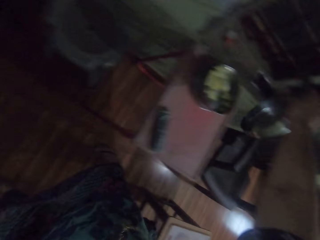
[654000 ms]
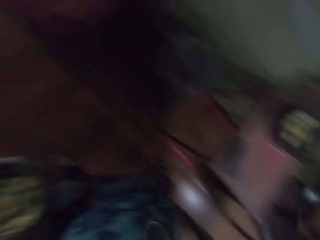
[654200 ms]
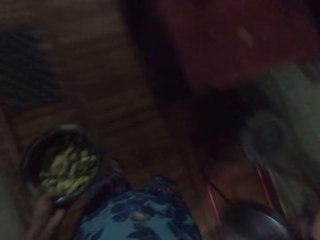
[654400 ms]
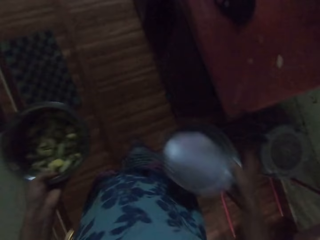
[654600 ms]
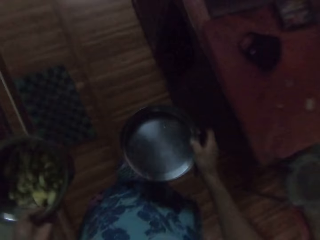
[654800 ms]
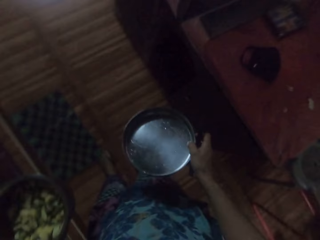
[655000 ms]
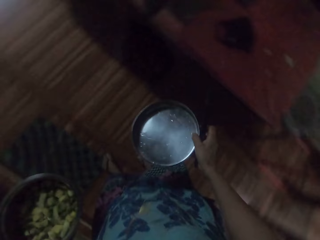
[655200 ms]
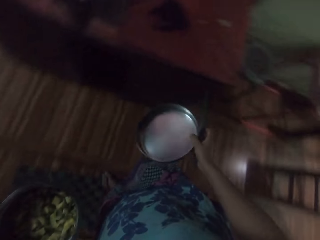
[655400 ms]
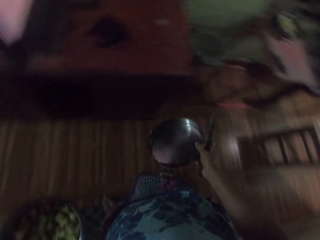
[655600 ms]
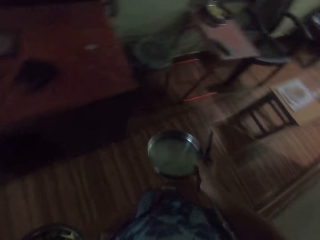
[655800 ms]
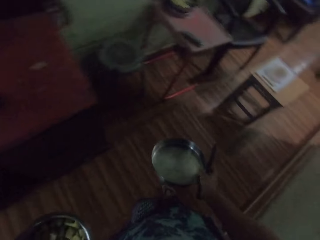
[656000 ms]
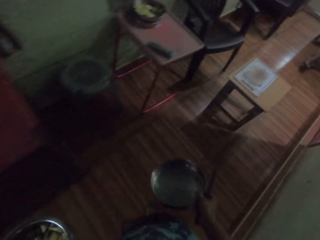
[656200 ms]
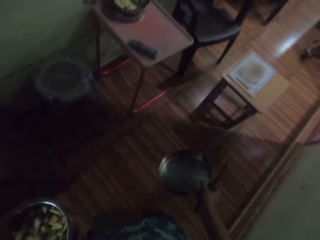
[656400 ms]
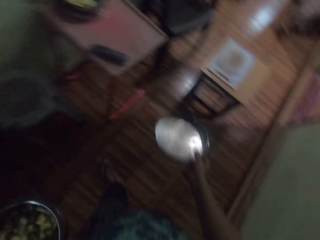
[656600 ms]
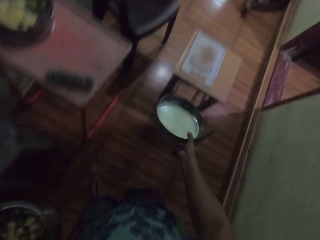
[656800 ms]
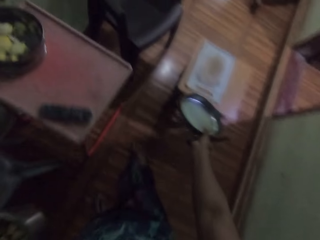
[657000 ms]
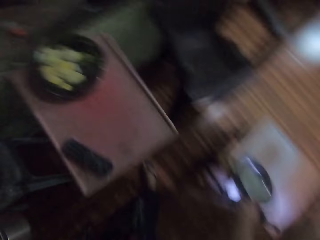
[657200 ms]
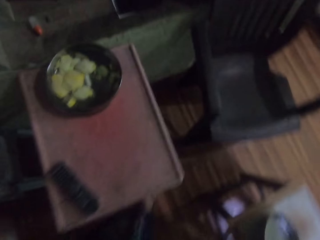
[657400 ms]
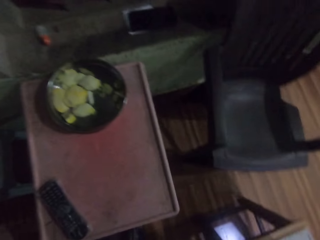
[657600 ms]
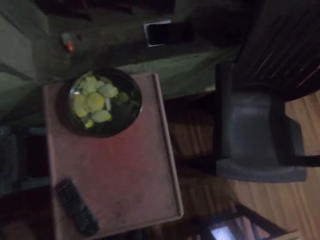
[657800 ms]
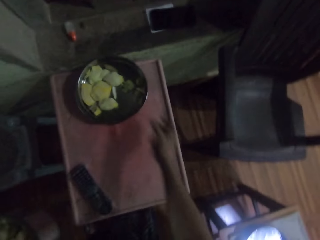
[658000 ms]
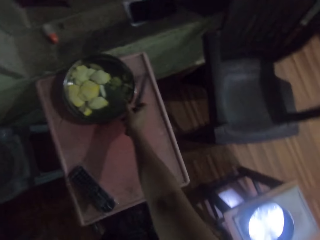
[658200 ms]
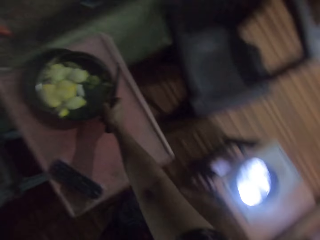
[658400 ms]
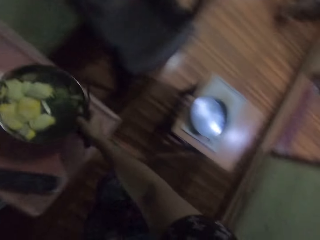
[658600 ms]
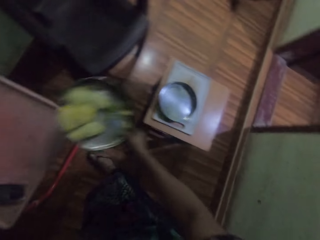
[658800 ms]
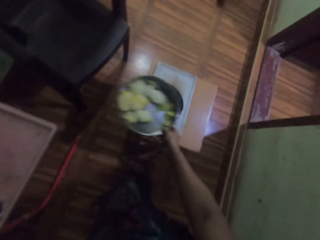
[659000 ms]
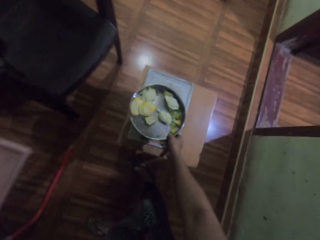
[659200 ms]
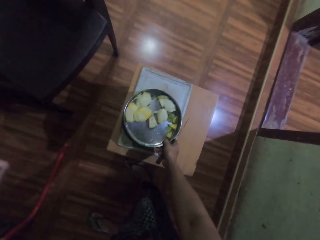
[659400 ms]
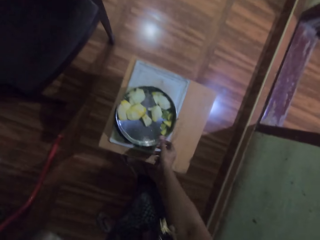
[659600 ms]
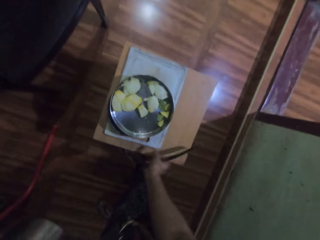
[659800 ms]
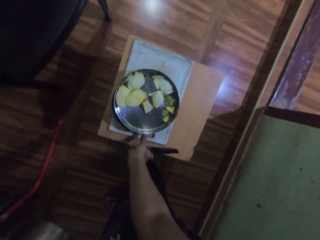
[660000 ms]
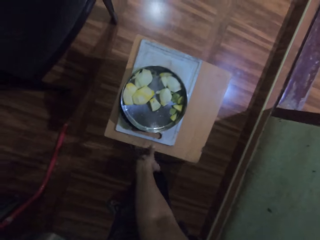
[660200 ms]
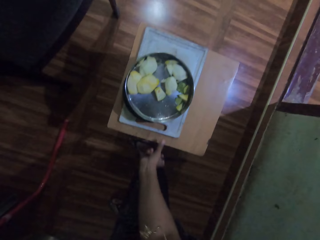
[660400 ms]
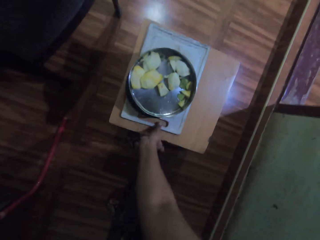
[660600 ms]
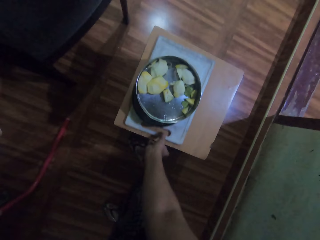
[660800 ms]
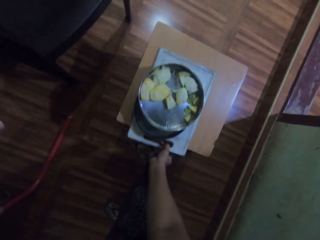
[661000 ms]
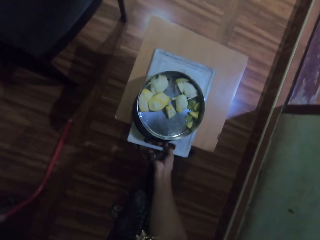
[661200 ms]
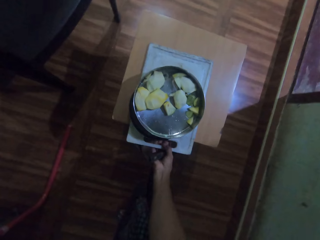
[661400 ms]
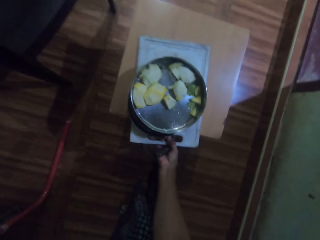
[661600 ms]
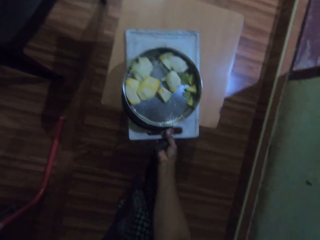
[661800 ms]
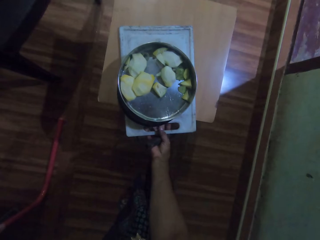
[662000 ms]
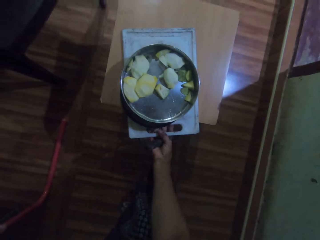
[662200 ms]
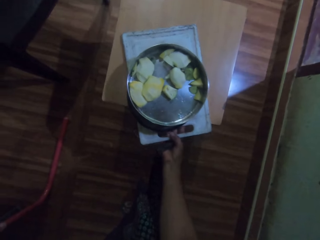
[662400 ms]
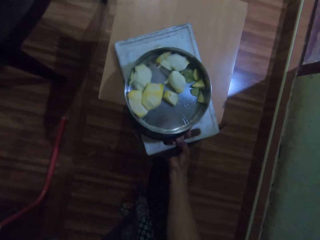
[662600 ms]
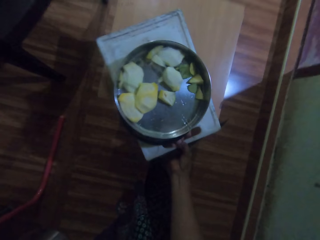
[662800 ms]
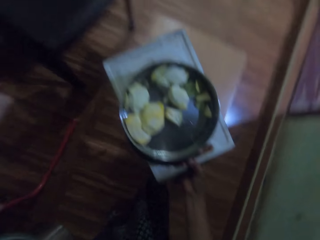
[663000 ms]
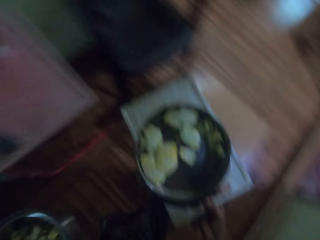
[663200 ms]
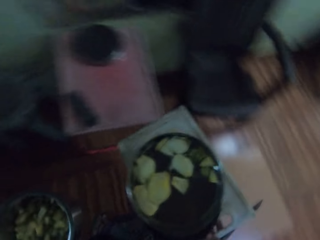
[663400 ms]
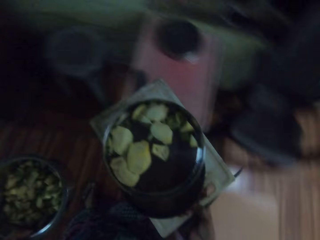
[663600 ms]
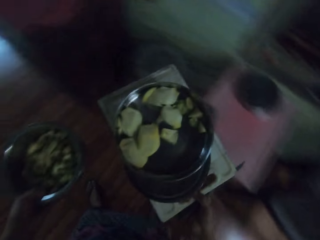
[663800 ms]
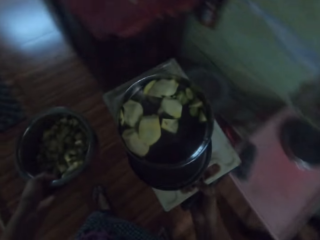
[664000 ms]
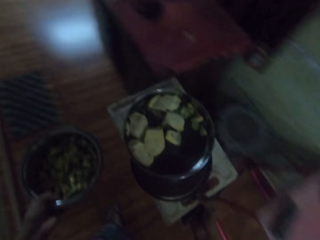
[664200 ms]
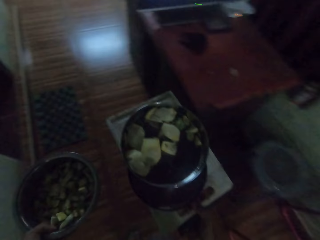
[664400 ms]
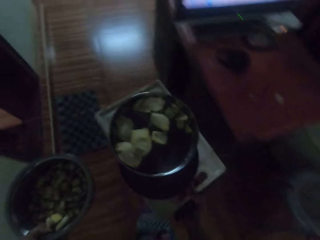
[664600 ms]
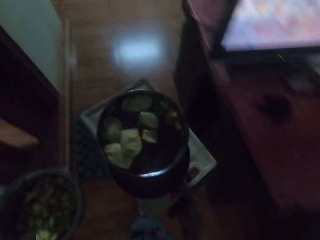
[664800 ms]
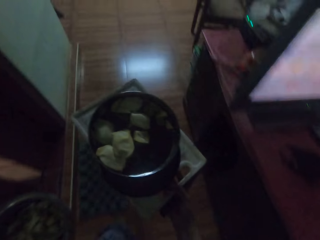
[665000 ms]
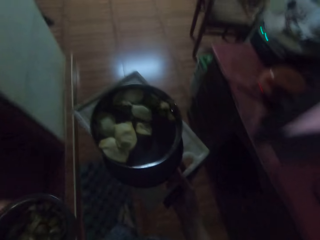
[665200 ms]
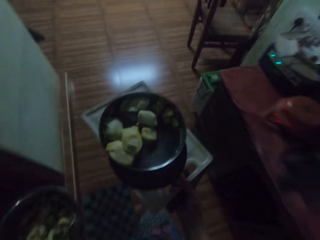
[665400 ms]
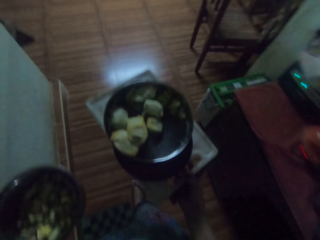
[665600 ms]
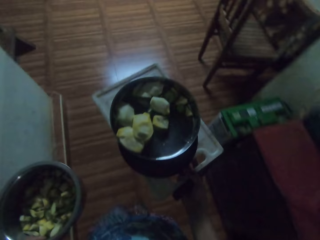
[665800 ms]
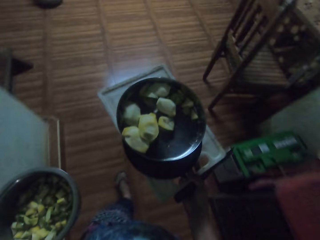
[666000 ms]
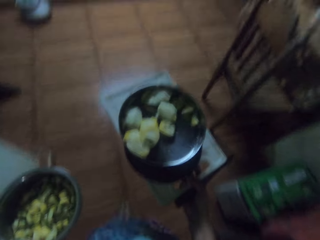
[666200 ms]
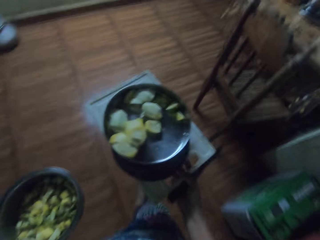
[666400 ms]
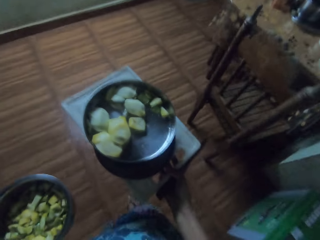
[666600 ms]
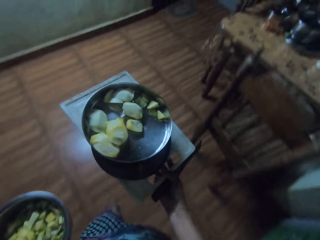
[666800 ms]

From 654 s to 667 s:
The camera wearer walks in the house. They place the plate or tray on the stool. They pick the tray from the table. They place the tray on the stool. They pick the chopping board from the stool. They pick the tray. They walk in the house.

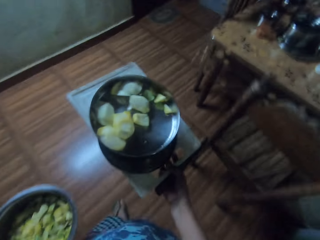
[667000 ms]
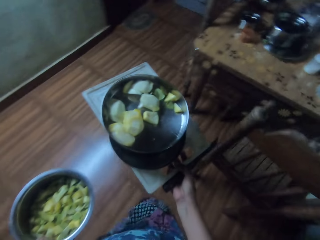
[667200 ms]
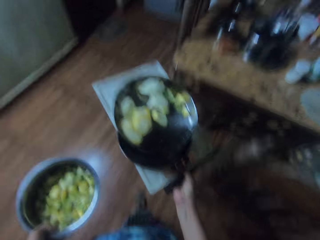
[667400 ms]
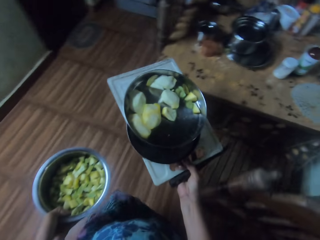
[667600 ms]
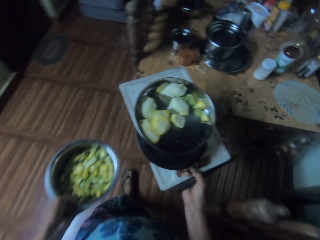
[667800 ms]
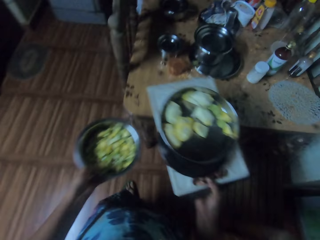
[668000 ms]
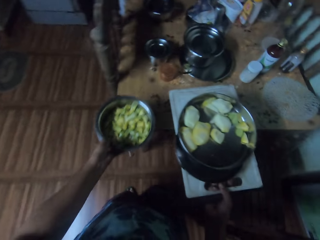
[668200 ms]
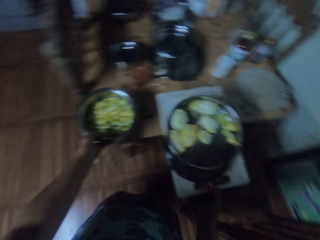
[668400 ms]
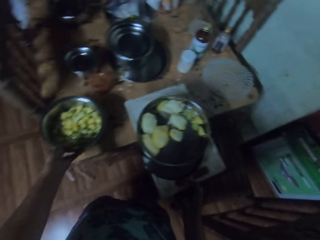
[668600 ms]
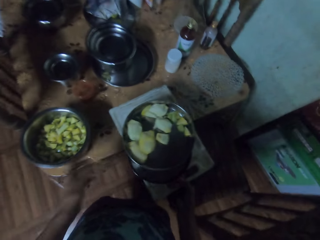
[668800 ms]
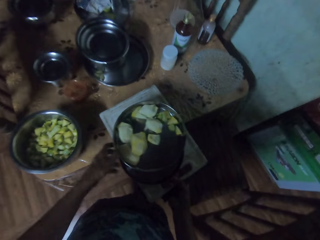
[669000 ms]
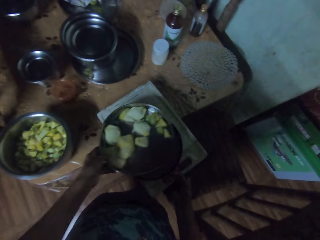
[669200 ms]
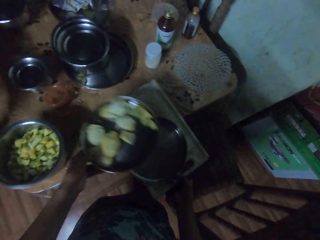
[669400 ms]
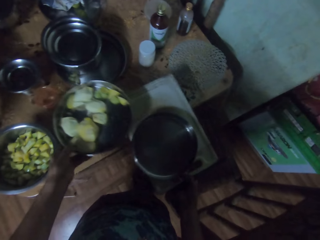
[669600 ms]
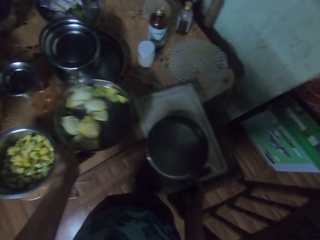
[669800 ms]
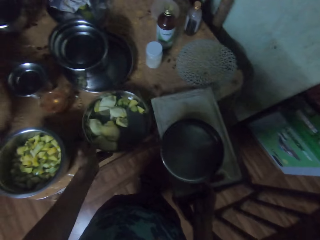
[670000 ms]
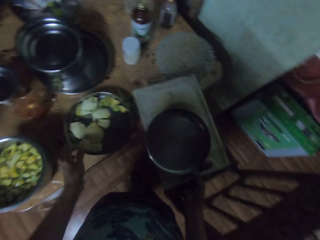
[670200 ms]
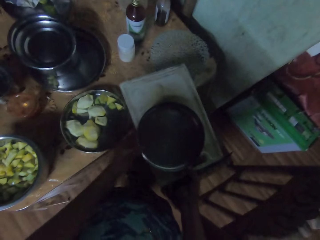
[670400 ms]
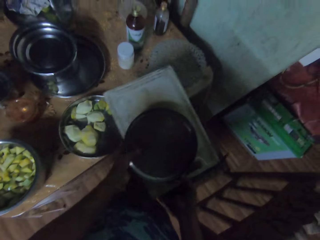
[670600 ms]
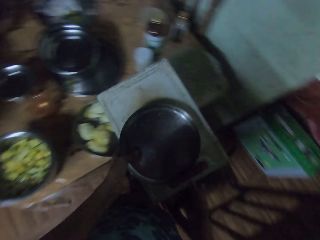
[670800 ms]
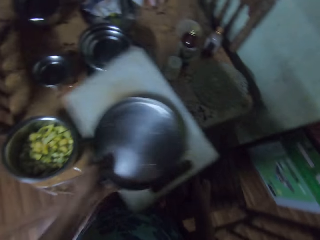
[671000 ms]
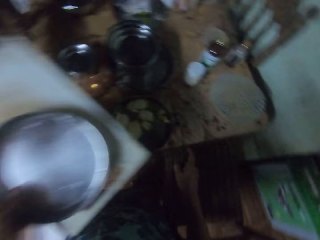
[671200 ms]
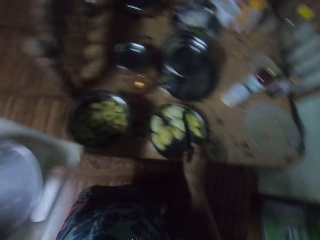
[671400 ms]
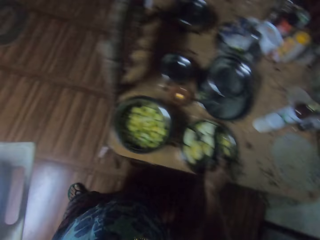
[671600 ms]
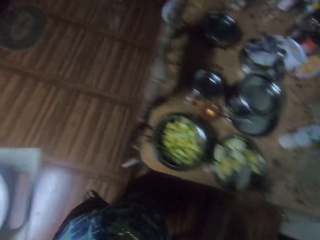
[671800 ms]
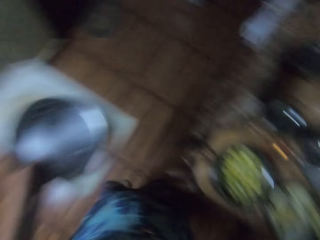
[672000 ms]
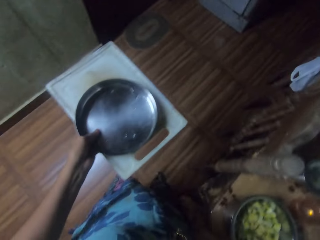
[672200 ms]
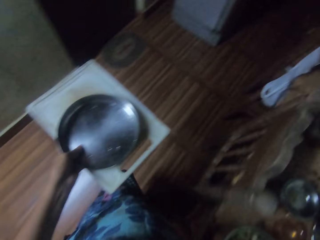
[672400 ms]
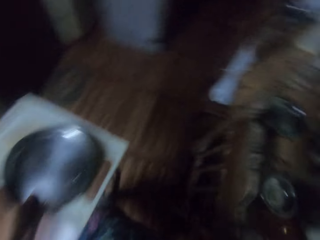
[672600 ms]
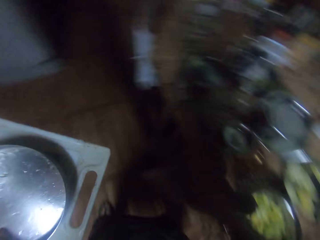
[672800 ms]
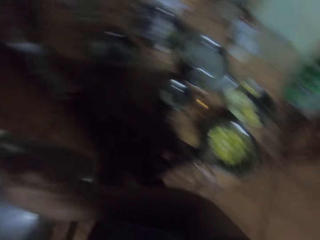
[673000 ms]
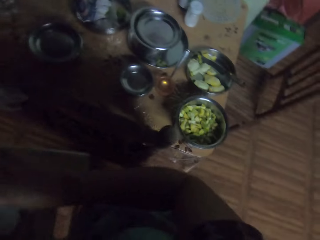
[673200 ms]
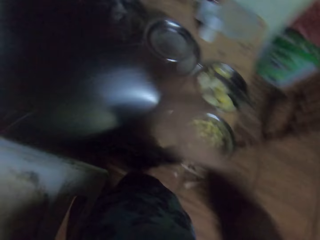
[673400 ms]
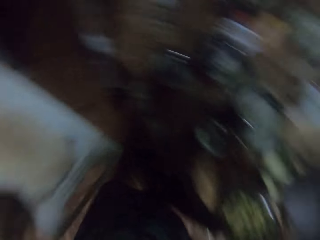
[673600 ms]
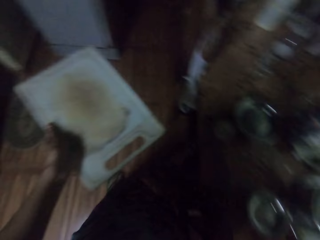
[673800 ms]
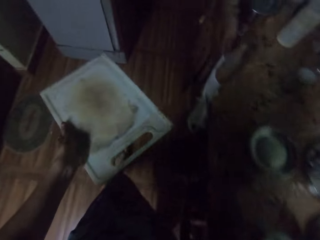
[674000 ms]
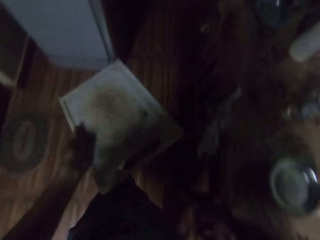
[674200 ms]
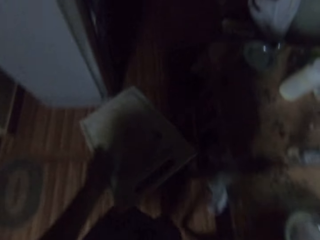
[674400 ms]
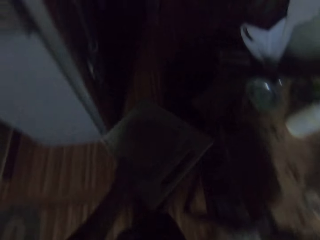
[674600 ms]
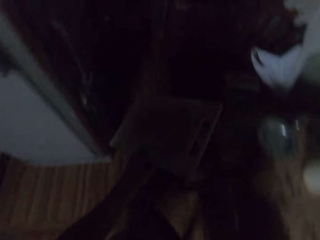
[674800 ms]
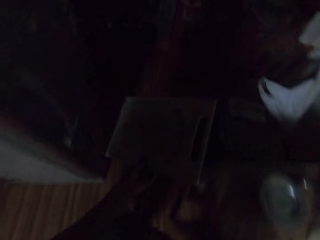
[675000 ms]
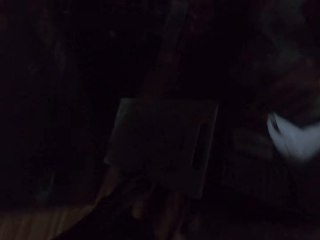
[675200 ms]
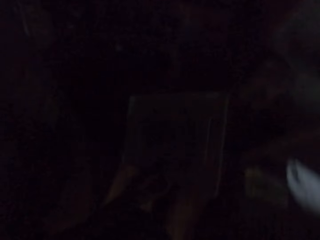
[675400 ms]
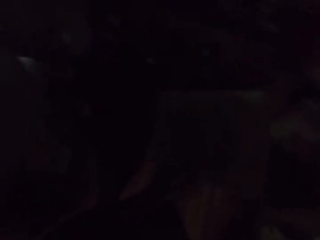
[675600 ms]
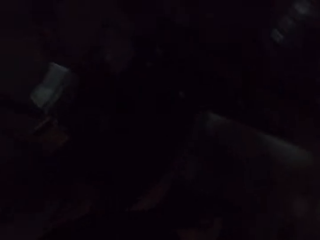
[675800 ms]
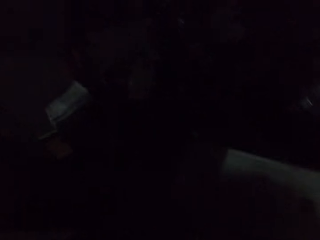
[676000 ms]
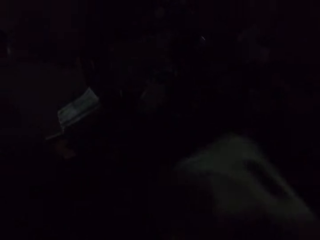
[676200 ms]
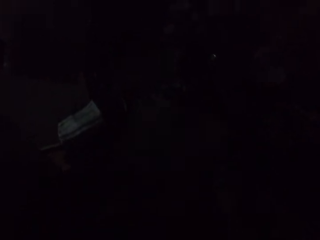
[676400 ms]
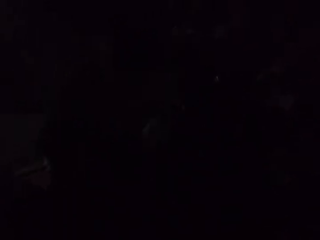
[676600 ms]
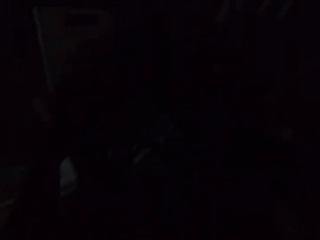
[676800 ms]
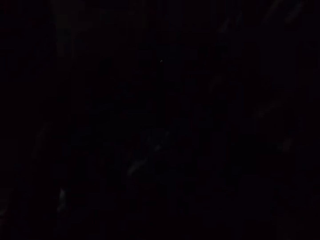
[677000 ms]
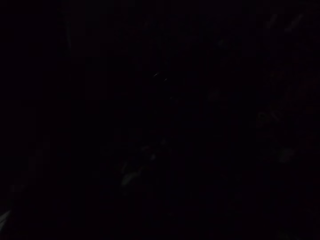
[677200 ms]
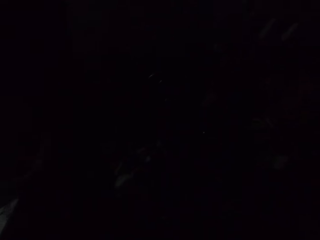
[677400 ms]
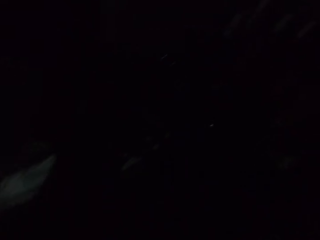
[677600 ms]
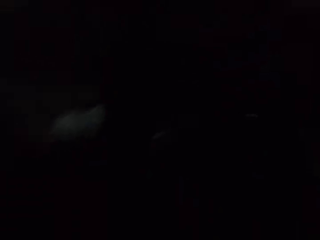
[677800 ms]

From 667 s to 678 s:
The camera wearer places the bowl on the table. They place the plate or tray on the table. They walk in the house. They place the plate on the bowl. They walk in the house.
